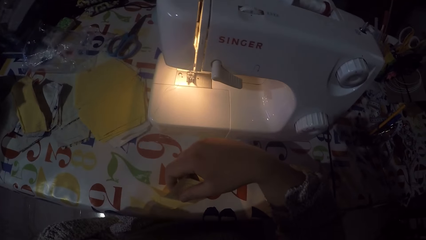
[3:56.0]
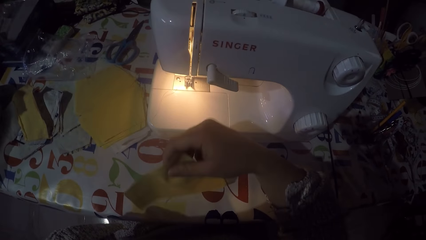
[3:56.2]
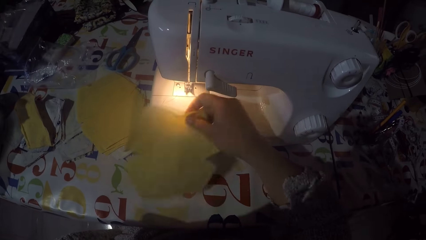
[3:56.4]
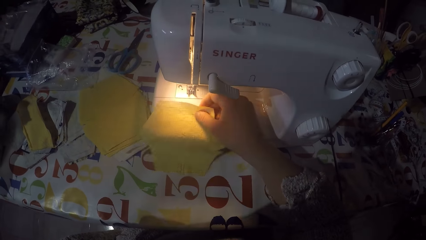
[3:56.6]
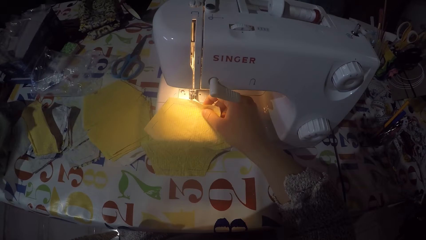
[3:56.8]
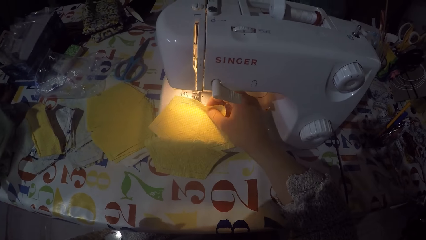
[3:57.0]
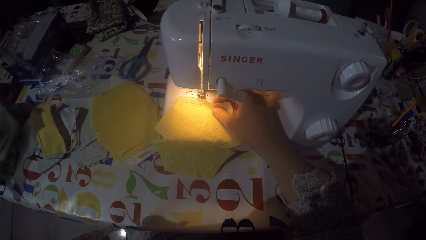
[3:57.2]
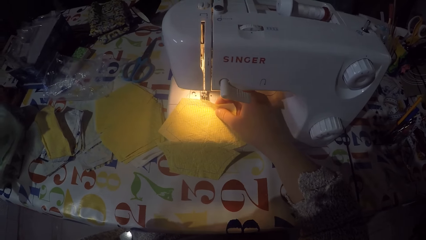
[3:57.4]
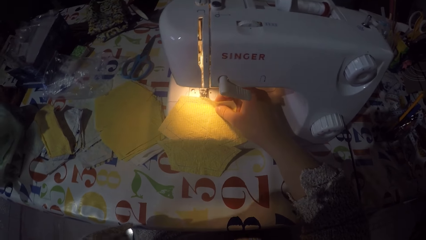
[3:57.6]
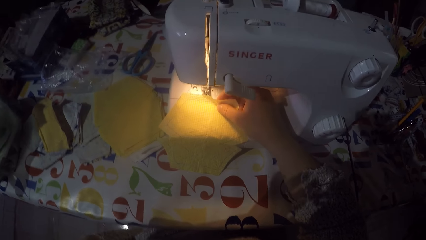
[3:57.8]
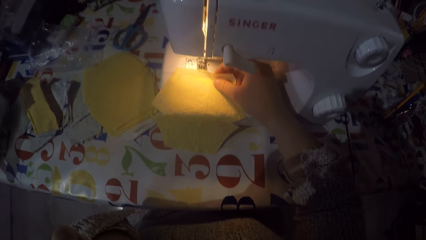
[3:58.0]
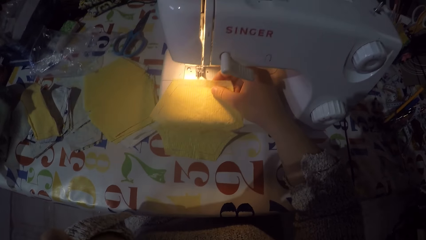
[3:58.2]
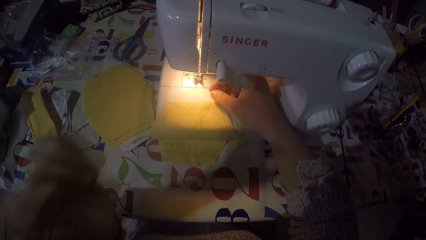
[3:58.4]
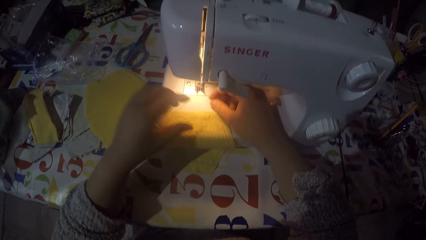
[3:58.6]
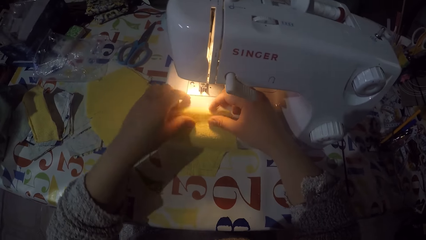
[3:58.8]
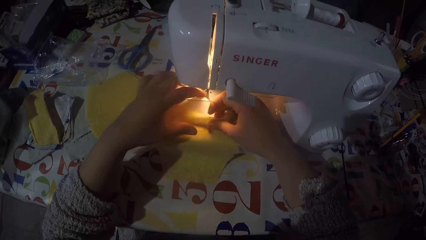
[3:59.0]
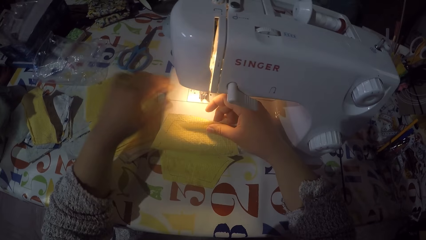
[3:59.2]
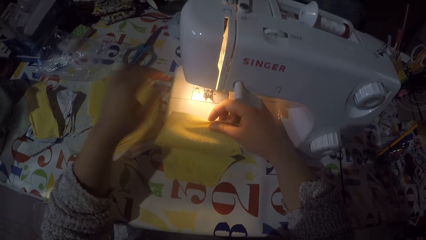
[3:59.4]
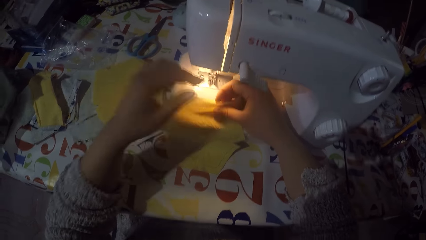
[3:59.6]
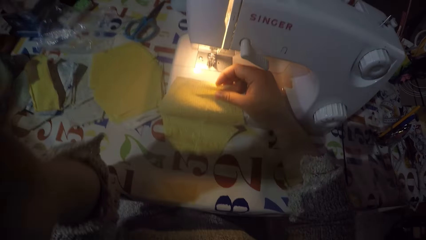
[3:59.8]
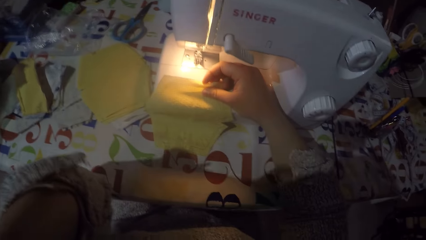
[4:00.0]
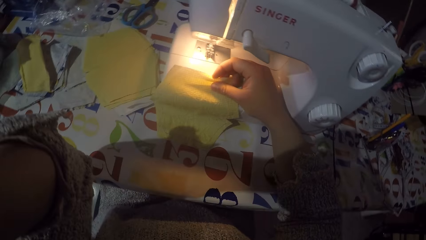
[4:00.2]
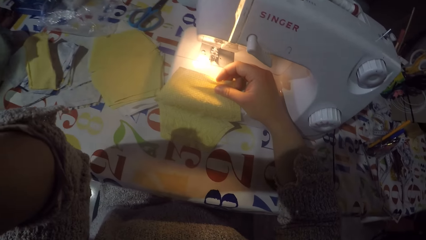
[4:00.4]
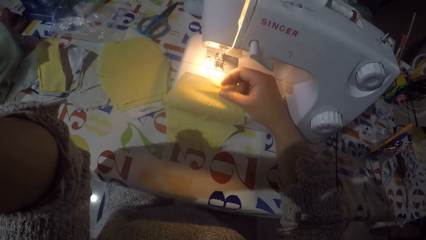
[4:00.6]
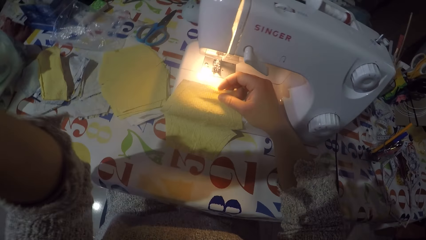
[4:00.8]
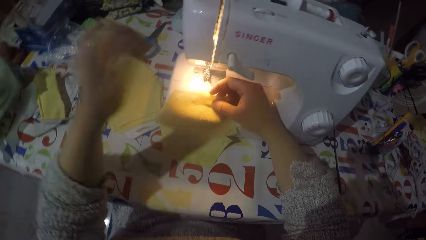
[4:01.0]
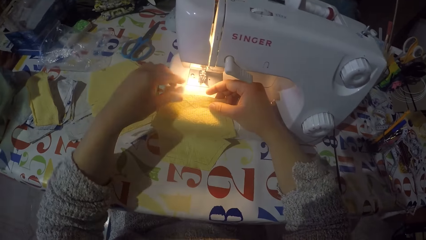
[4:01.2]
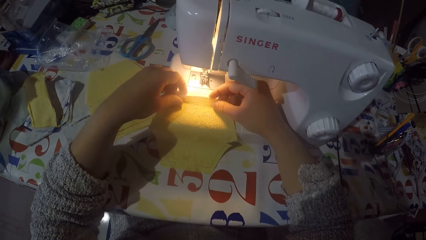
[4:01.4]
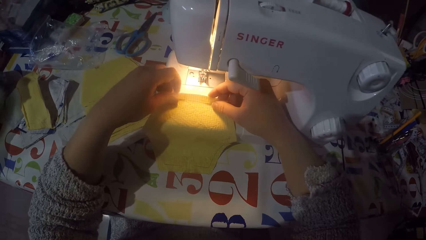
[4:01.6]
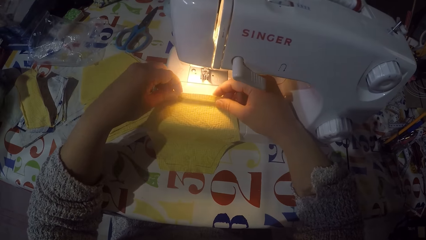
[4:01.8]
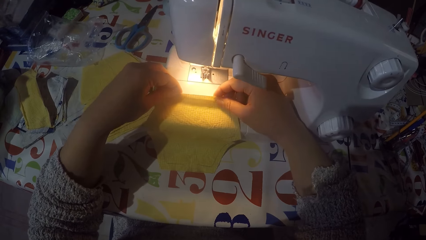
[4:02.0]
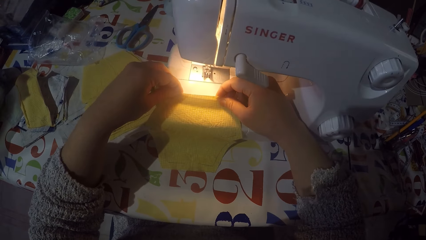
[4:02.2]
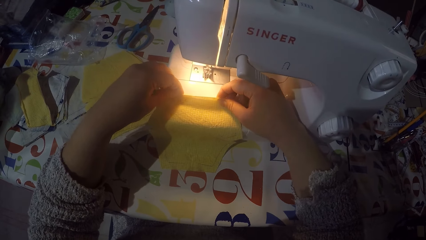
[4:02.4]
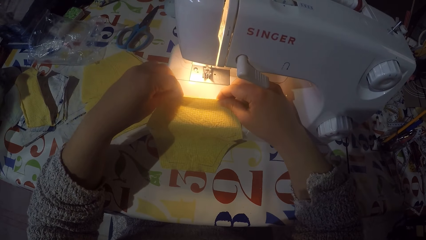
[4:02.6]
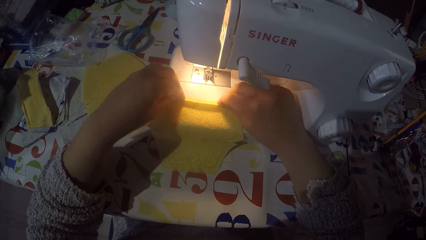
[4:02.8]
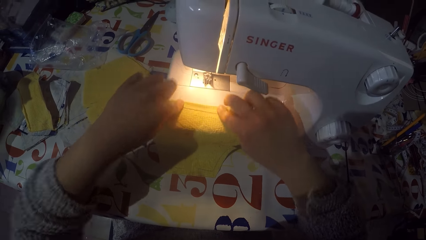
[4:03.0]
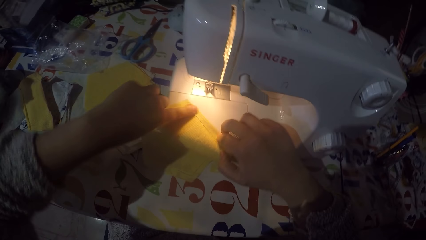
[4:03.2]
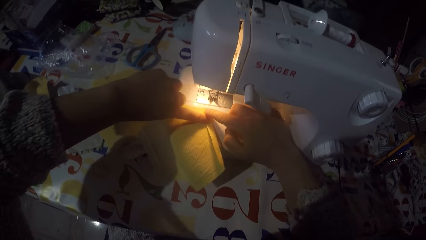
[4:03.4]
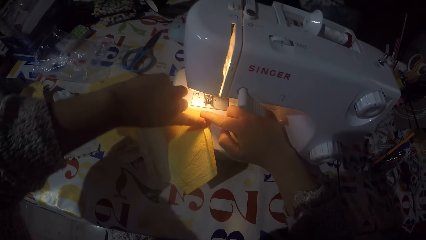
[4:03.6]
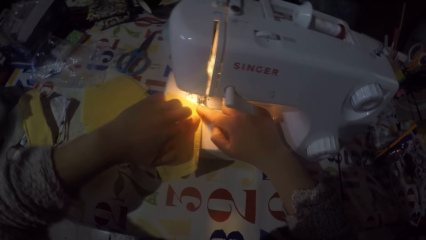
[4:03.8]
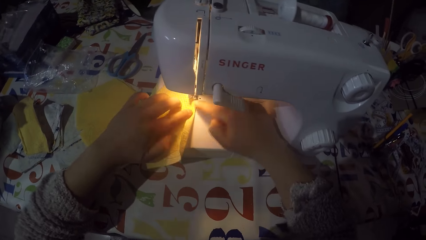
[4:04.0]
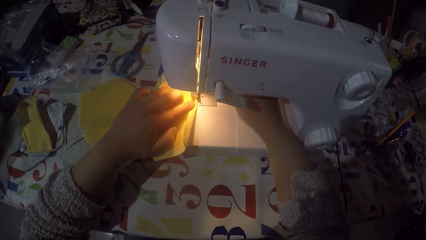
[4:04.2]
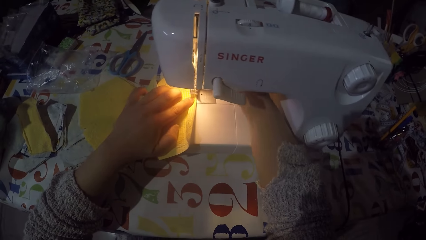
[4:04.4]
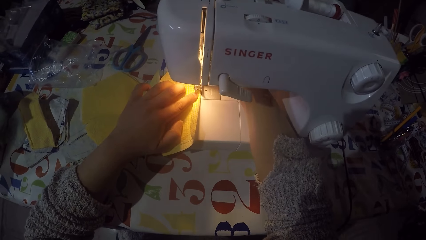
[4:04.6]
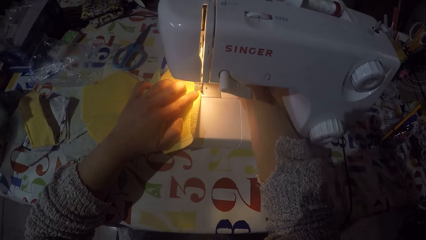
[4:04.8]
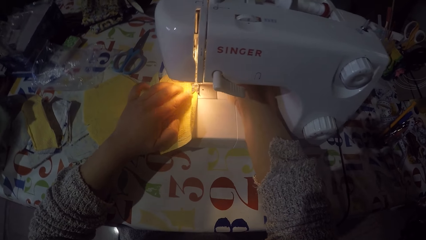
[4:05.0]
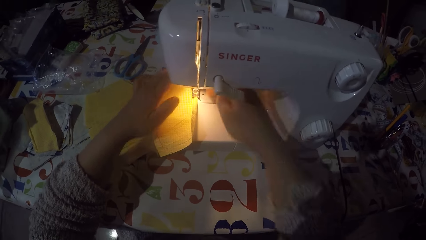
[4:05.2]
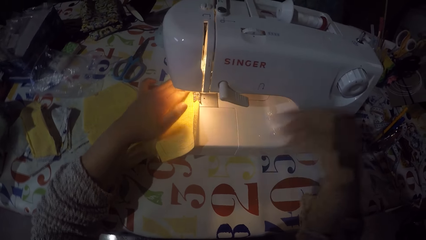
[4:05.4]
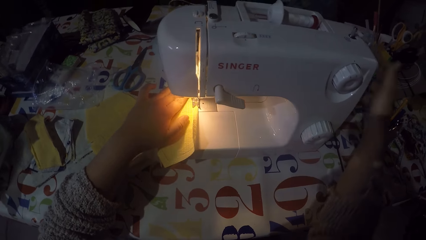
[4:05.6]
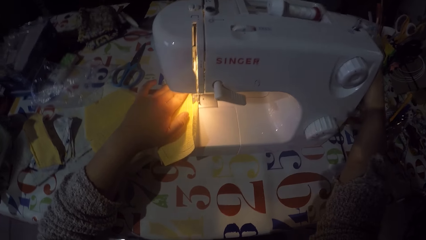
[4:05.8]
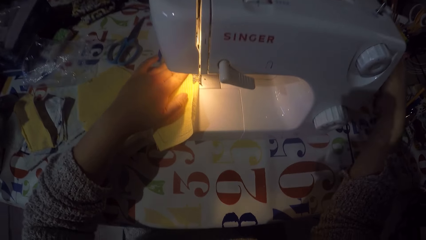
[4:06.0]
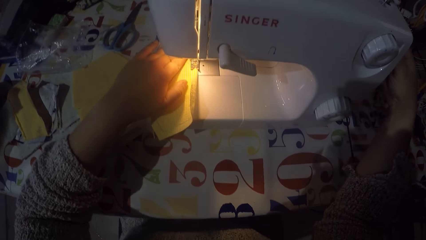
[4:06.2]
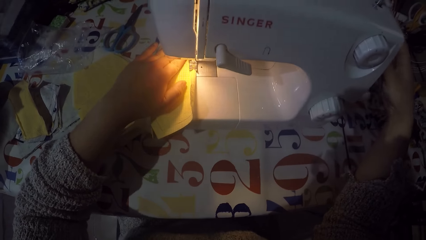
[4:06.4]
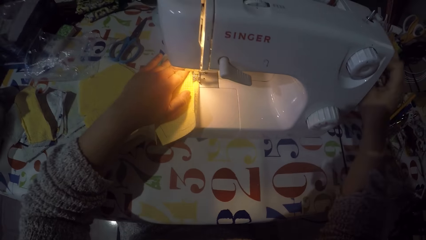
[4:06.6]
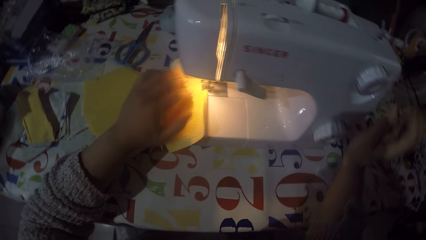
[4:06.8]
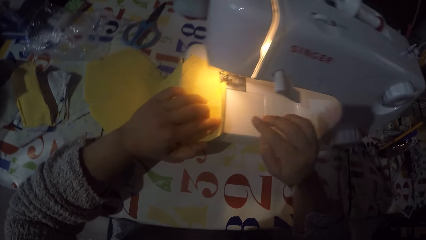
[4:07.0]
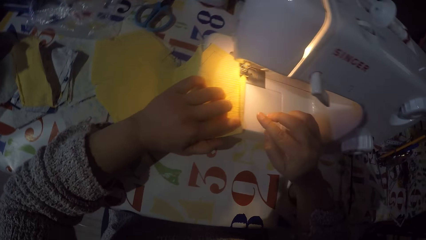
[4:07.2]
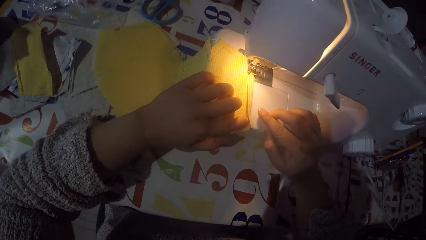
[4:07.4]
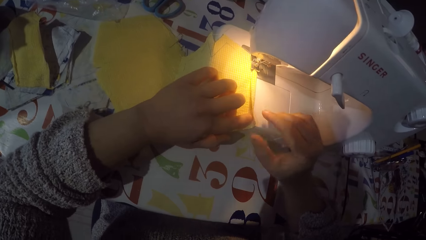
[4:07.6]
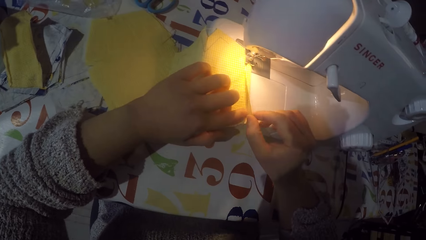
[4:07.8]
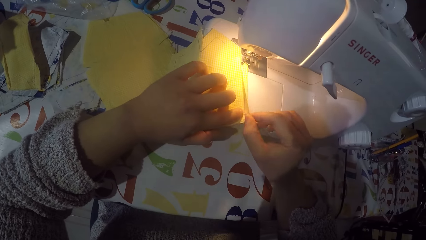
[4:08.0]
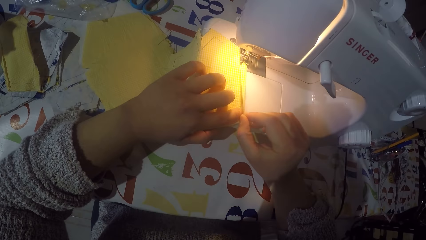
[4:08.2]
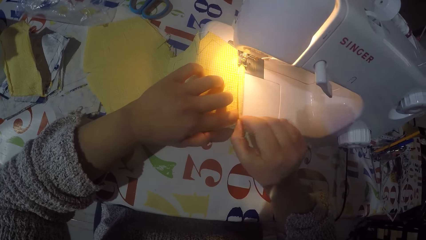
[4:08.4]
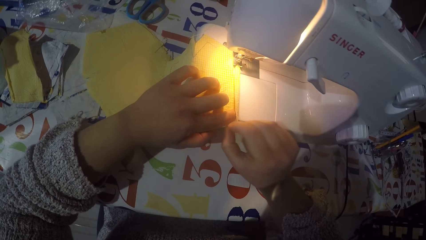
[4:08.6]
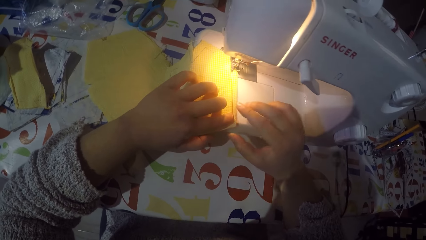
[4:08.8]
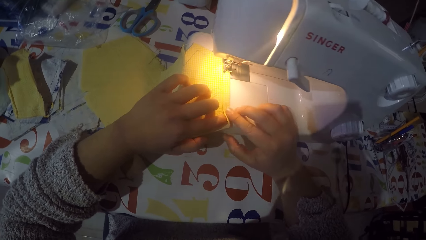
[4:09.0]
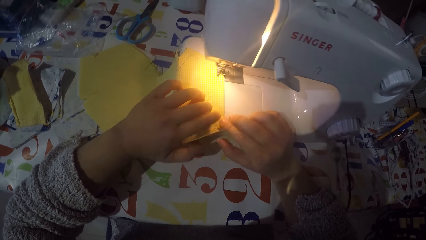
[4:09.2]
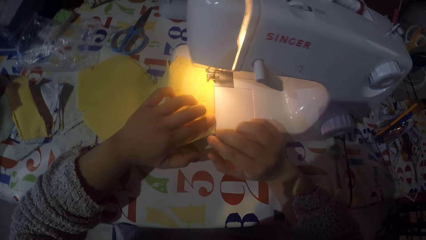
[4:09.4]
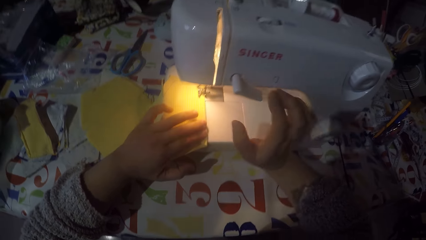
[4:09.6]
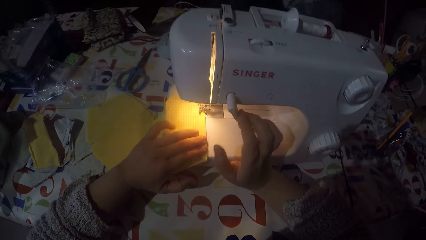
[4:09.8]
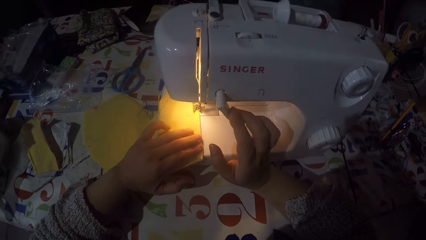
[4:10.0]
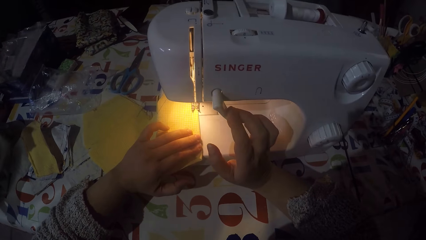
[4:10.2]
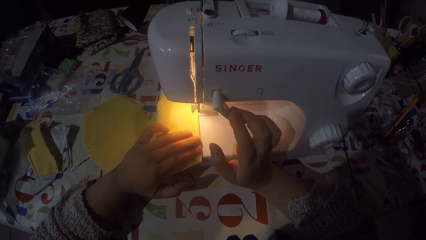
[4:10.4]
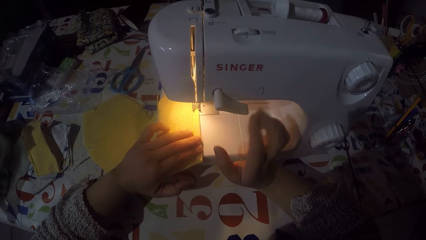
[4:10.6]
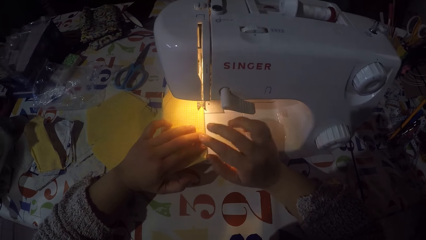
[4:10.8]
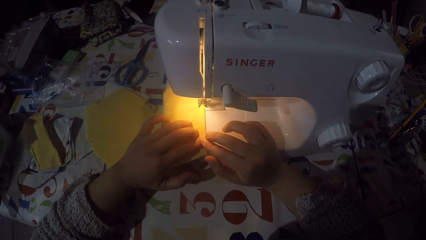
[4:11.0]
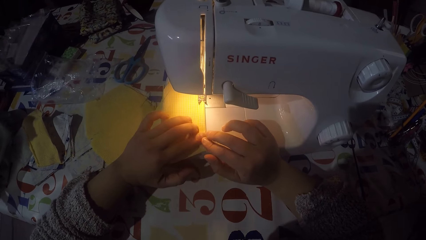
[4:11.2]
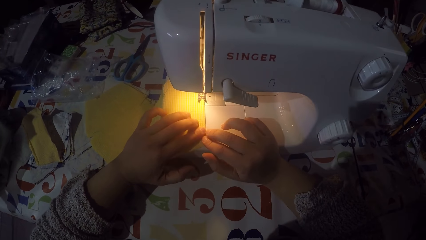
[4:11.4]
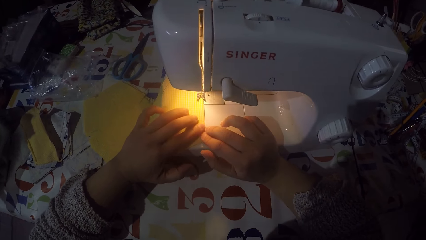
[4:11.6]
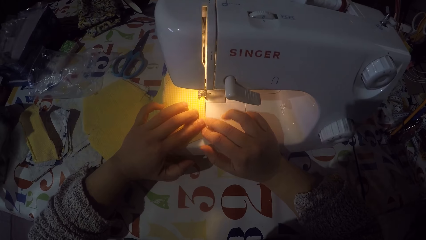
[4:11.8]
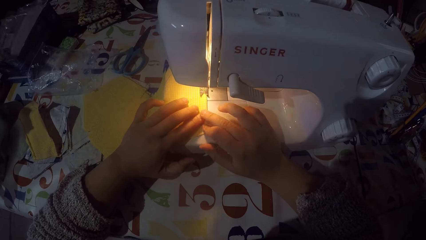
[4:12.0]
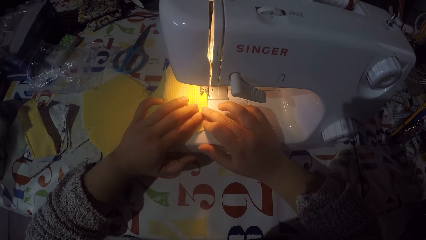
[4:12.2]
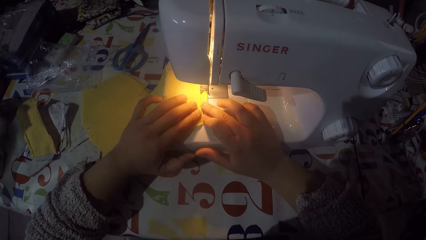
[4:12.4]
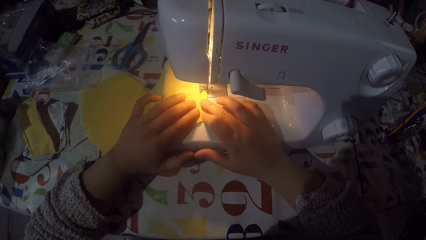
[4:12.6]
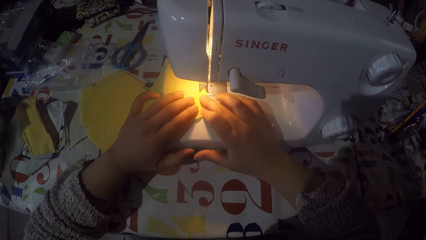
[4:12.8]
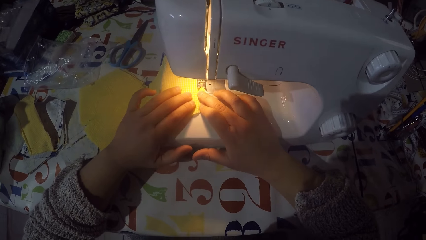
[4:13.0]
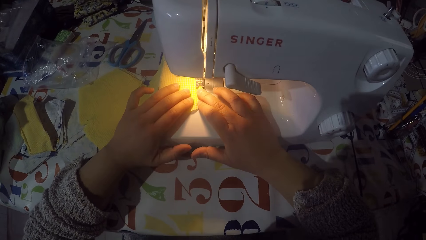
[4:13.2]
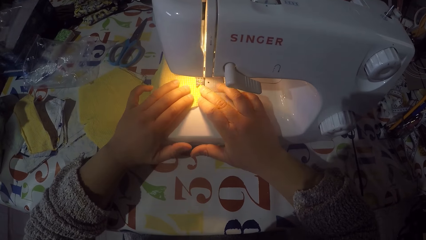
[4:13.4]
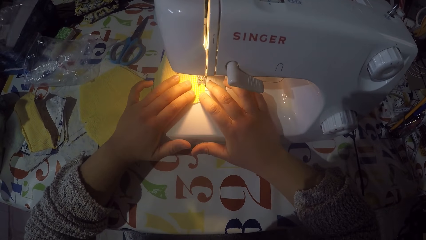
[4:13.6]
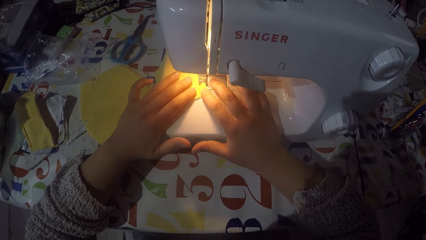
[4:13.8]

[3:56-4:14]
The camera wearer lifts up his left hand. He puts the piece of cloth on the sewing machine. He holds the piece of cloth with his right hand. He moves his left hand. He folds the piece of cloth. He turns the piece of cloth. He puts the piece of cloth in the sewing machine. He touches the hand wheel with his right hand. He straightens the fold. He holds the piece of cloth with both hands. He sews the piece of cloth. He pushes the thread take-up lever down with his right hand.
